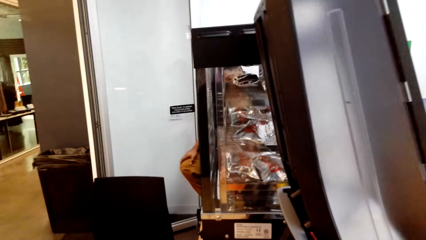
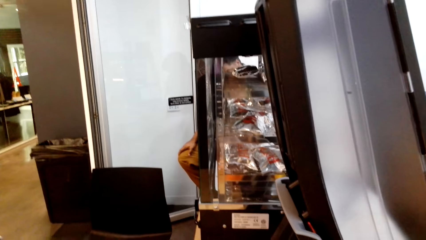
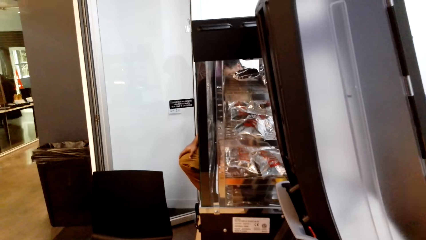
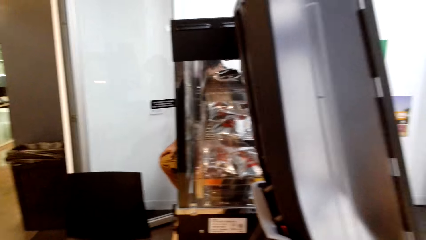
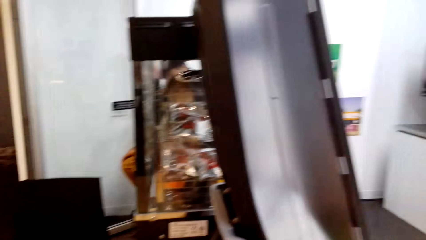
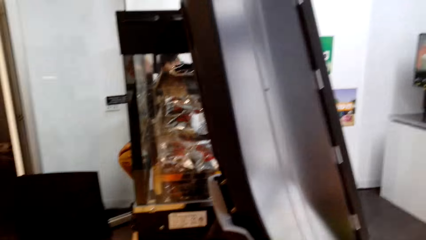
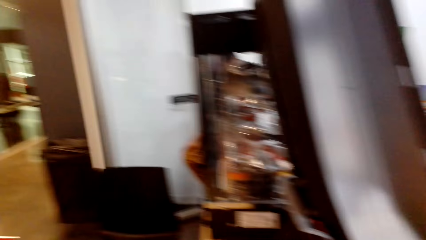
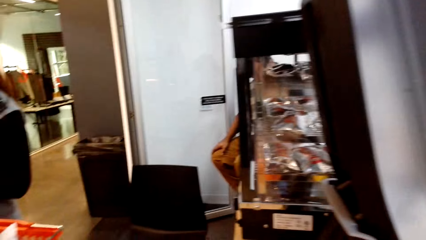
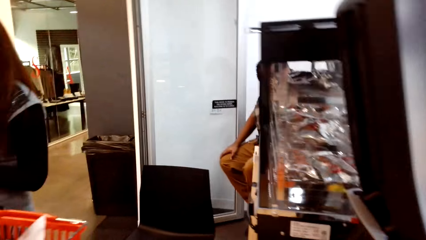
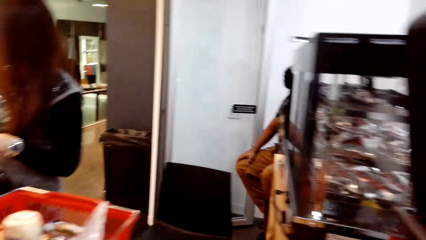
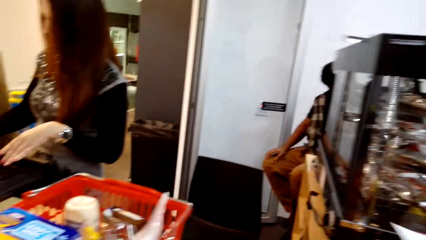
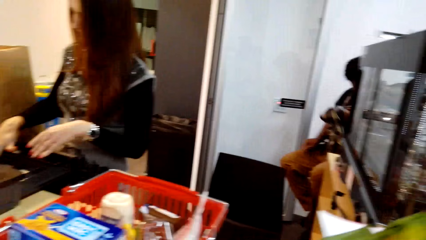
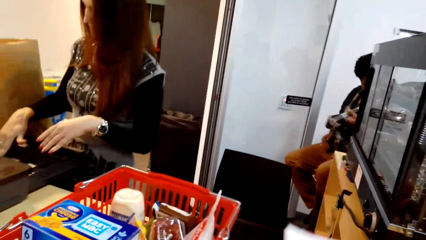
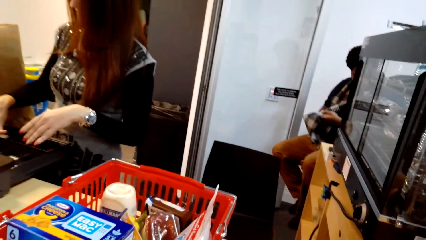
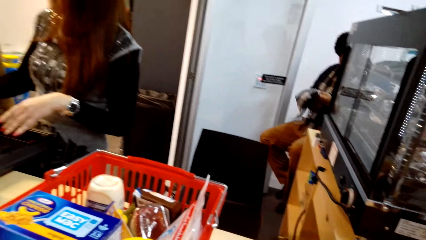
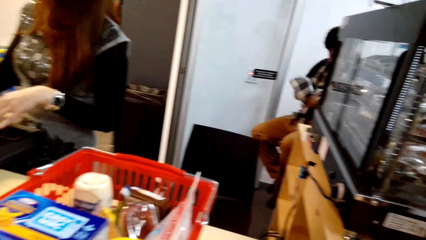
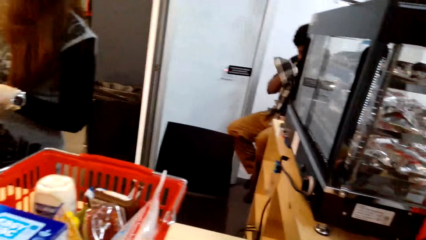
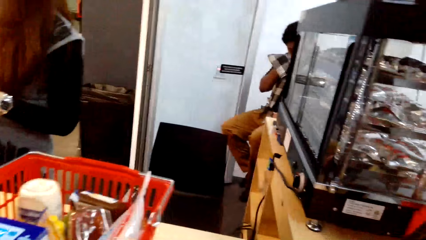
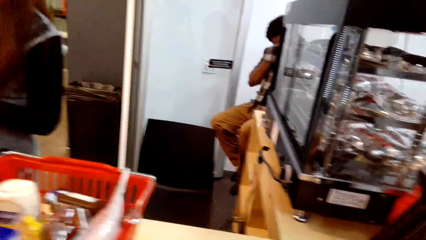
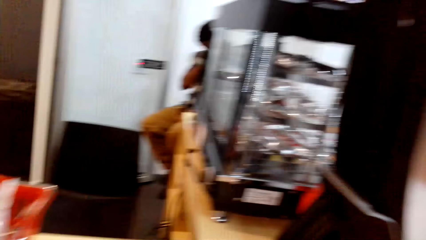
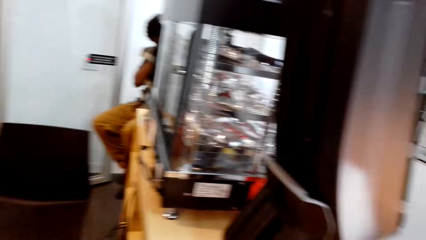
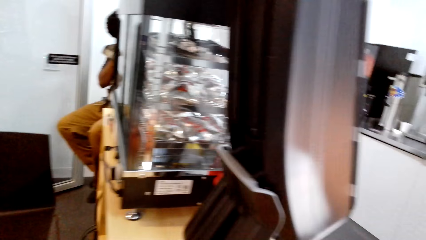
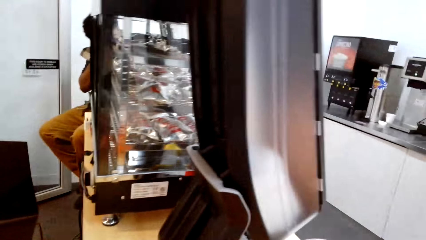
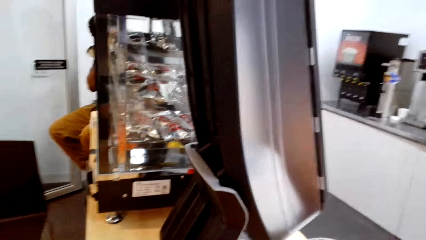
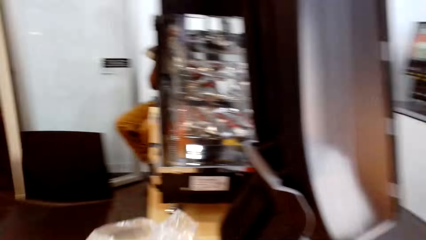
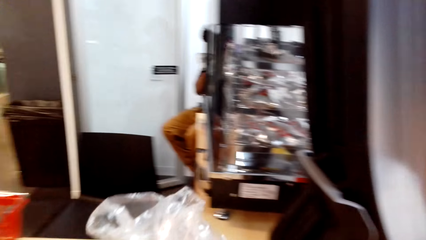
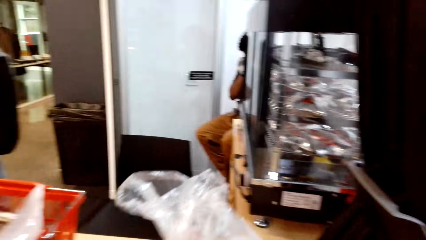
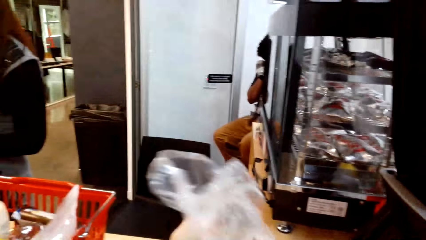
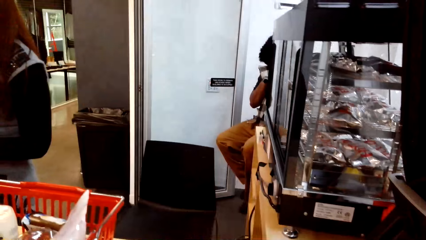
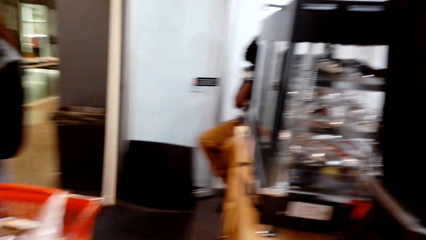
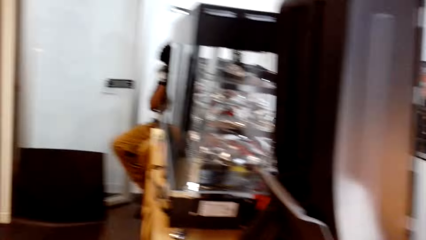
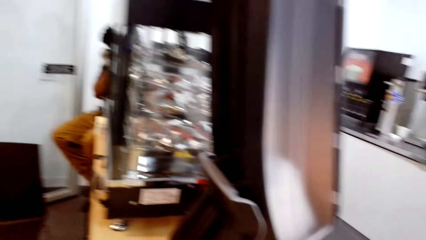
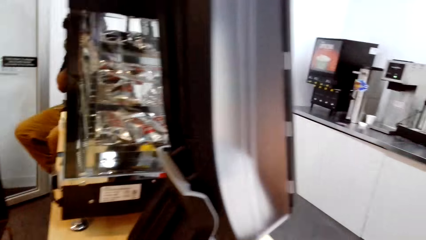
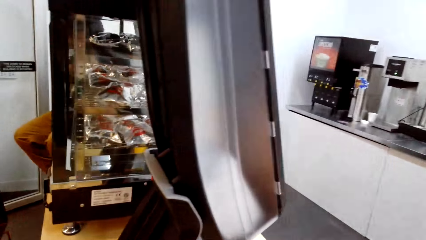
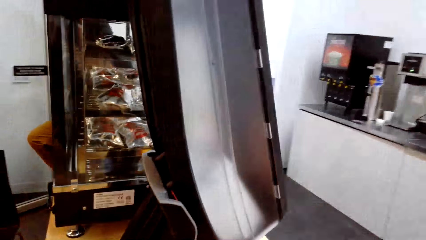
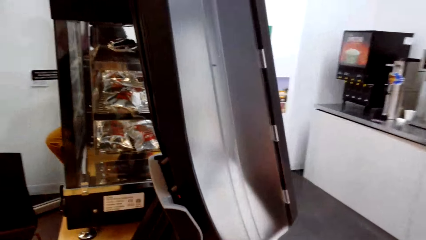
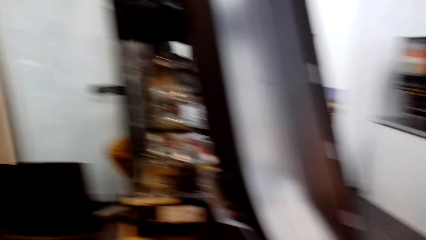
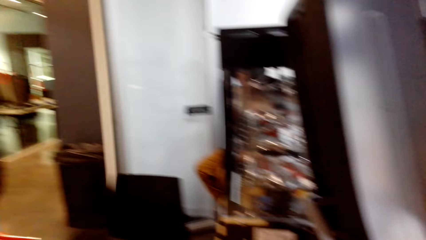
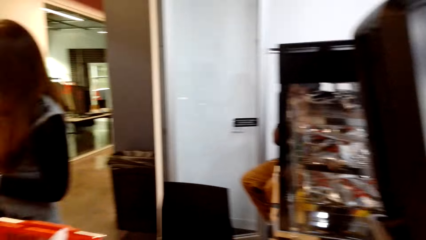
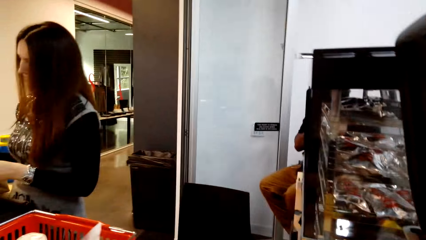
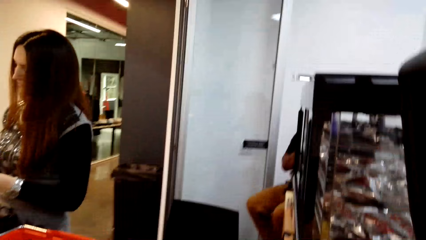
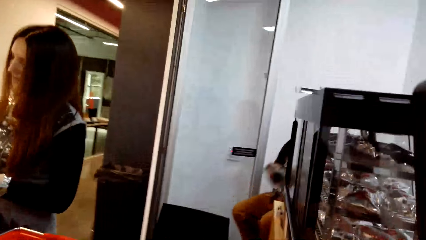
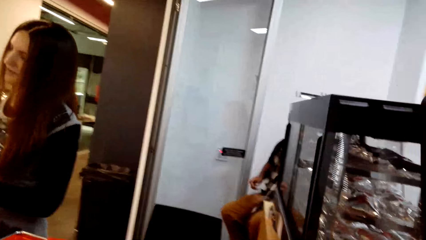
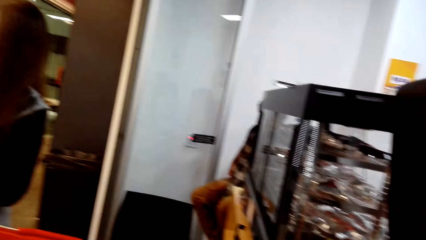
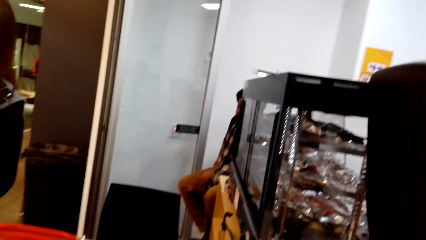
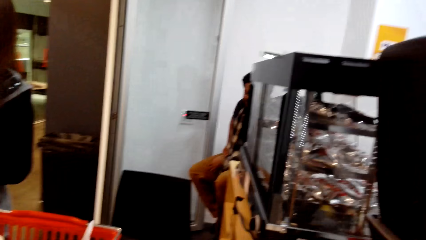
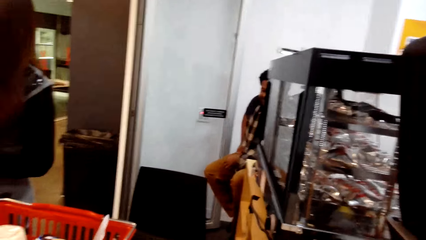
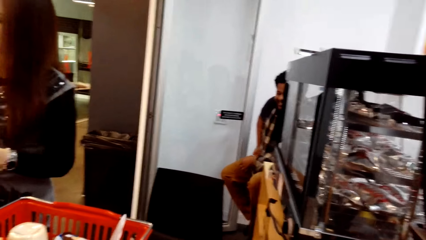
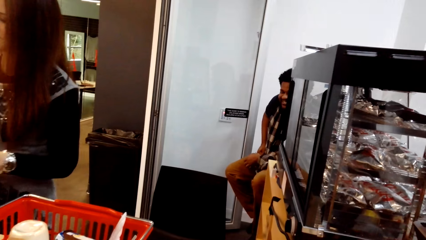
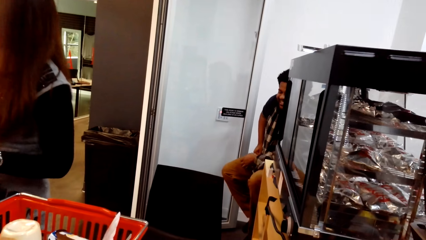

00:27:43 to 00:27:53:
The camera wearer picks up a polythene bag.

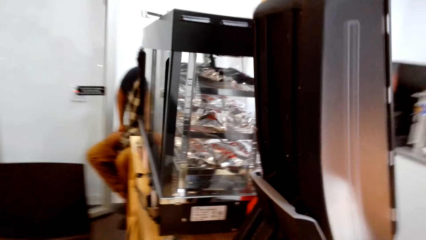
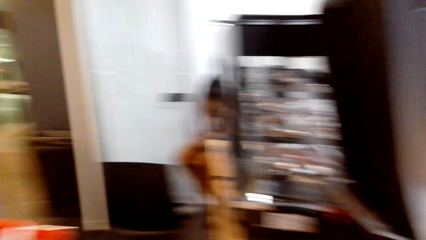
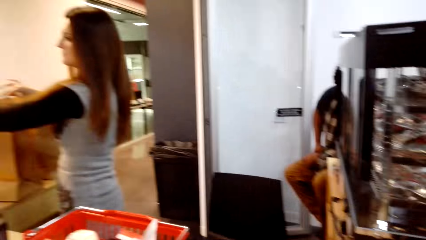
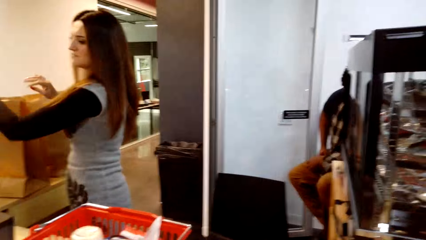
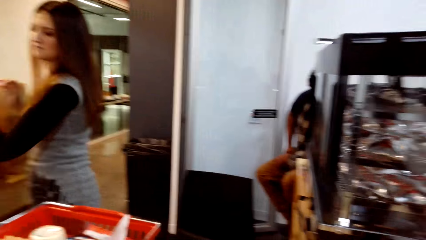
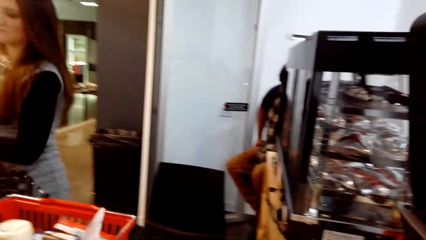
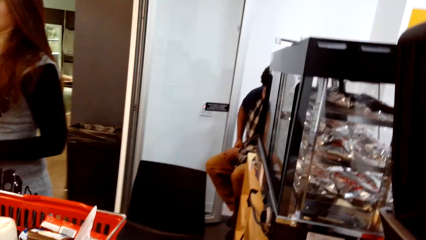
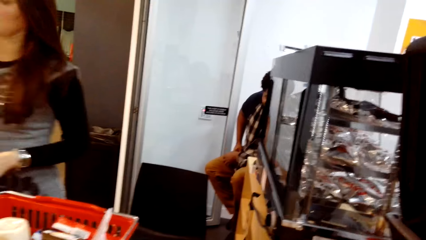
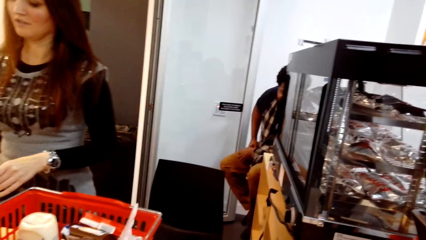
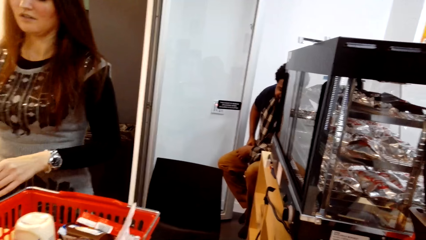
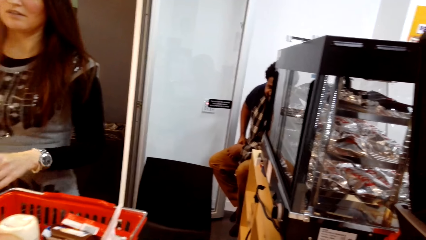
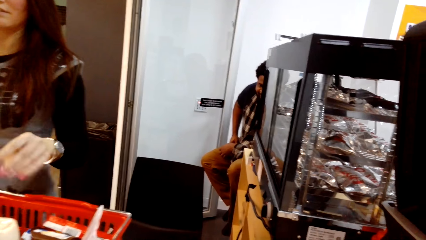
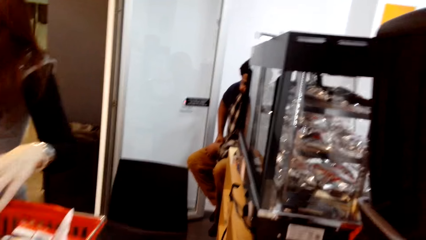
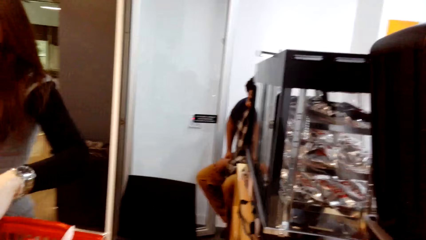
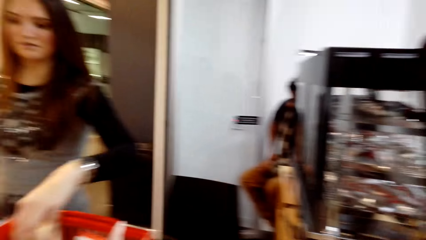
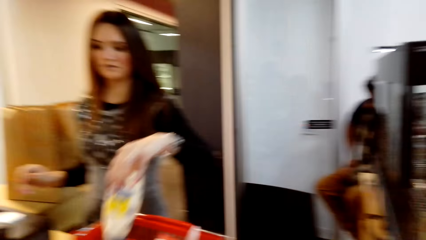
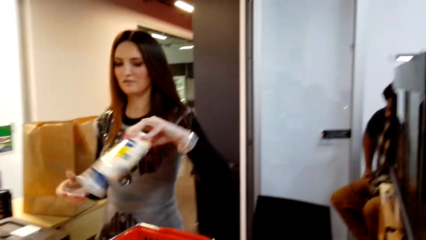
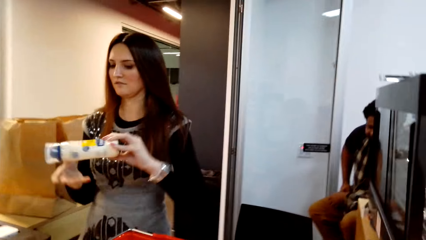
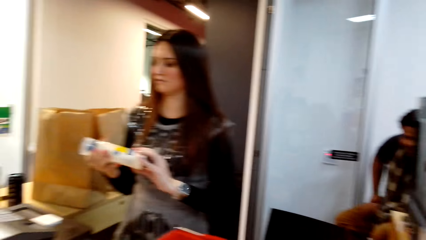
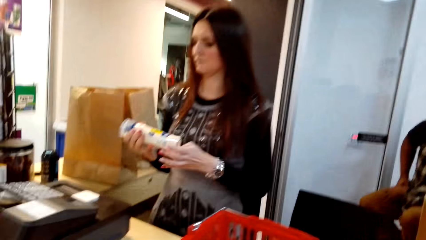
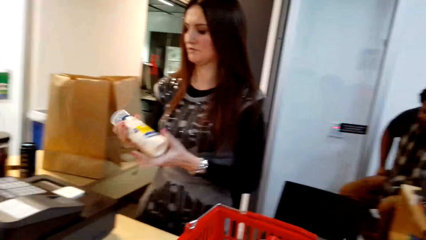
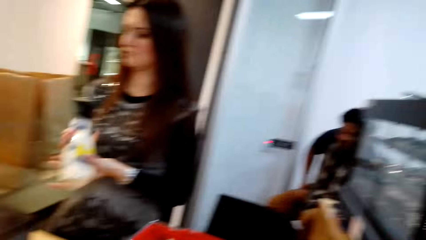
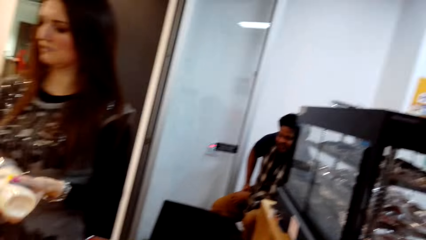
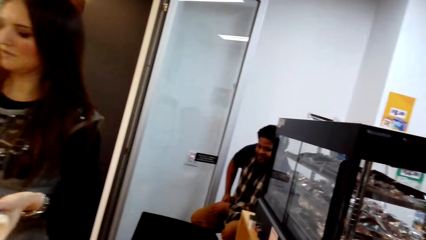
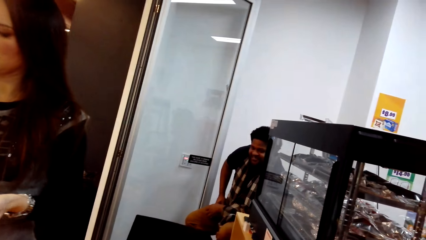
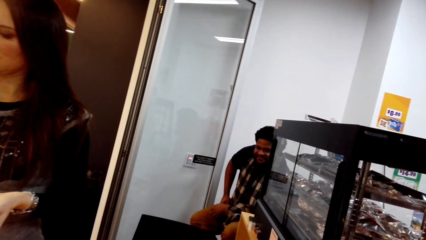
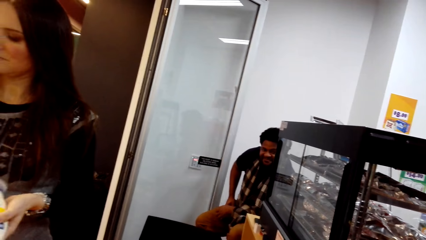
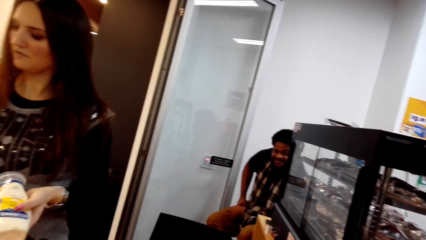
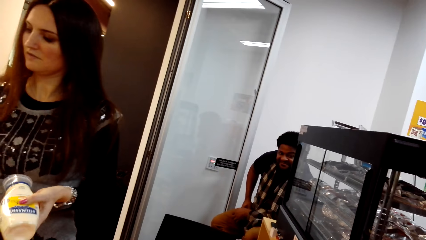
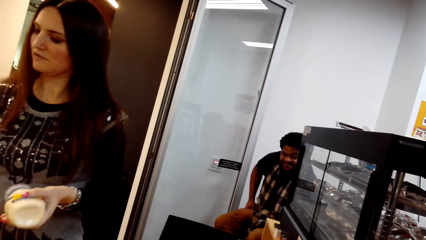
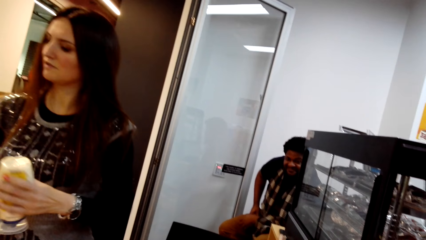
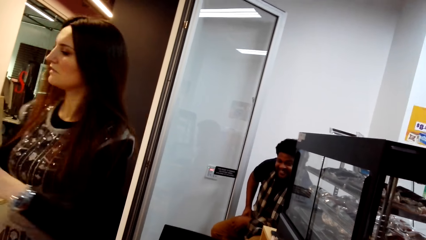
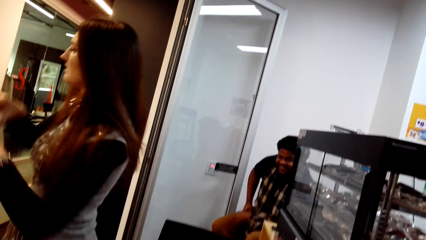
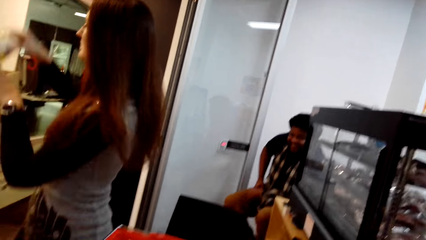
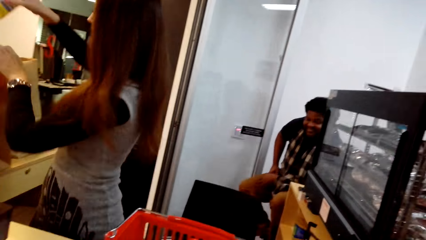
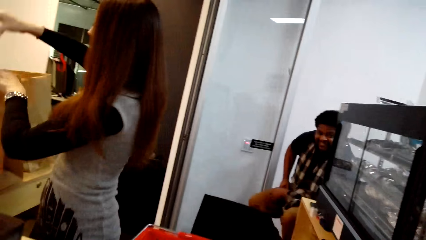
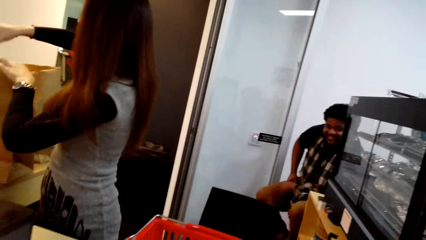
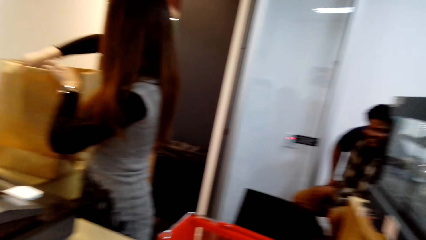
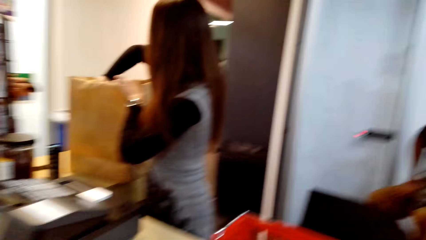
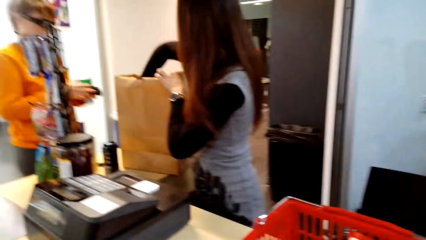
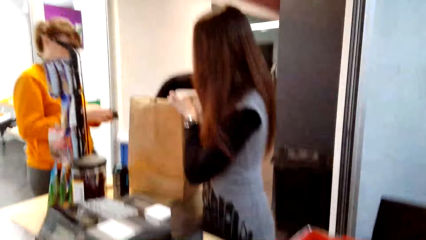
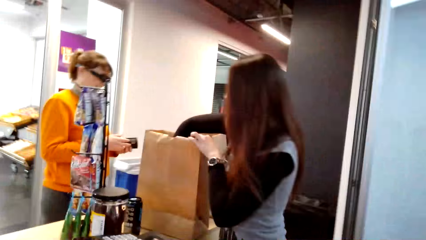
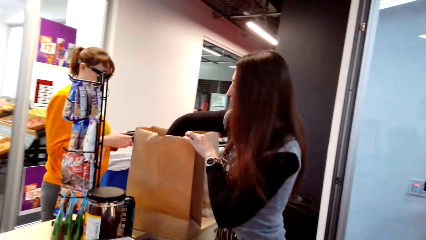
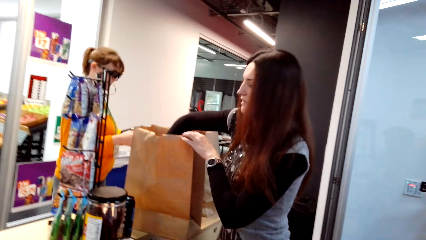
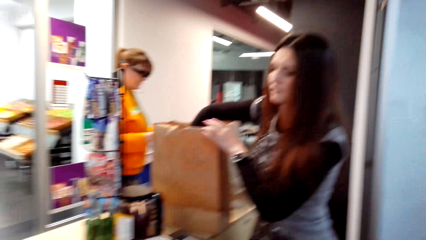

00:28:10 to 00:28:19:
A man sits on the chair on the floor. A woman stands on the floor. She picks up something in the shopping basket and holds something with her hands. She puts something in the paper bag. Another woman walks on the floor.
